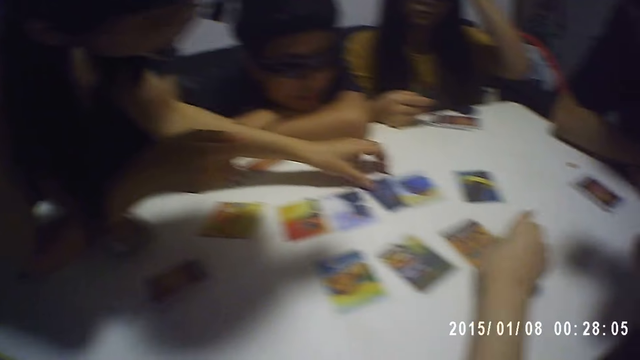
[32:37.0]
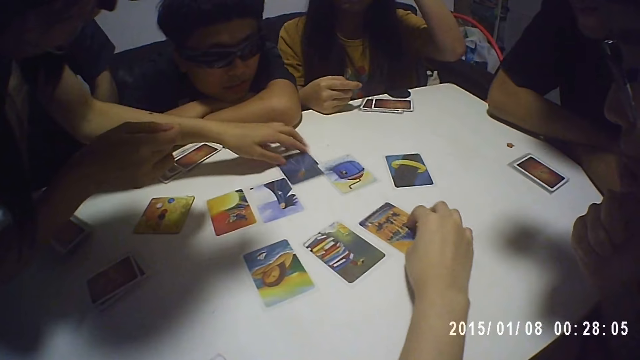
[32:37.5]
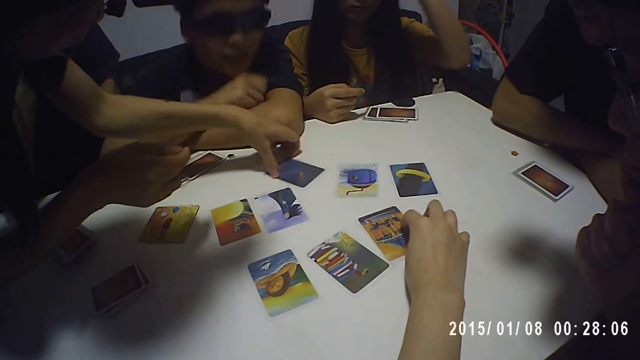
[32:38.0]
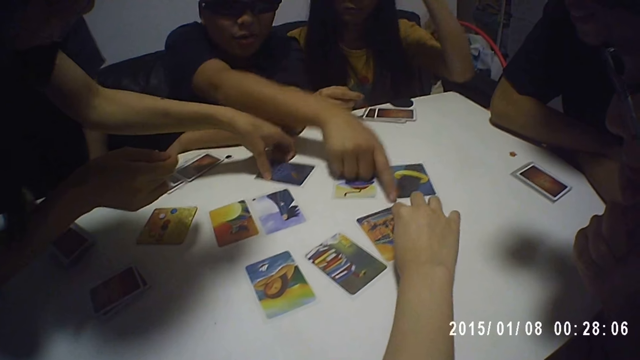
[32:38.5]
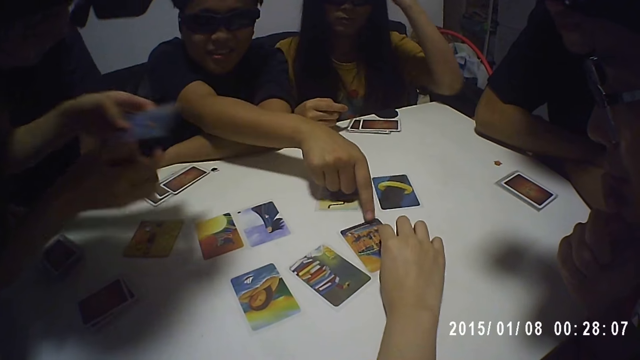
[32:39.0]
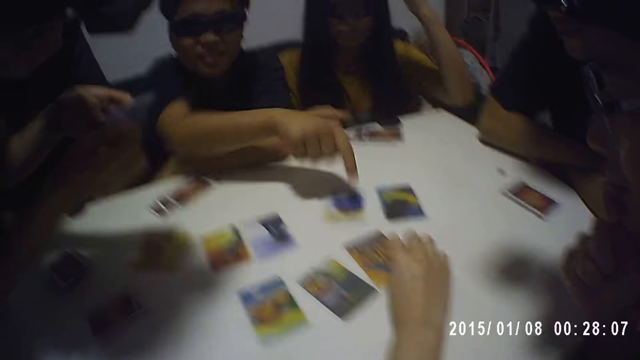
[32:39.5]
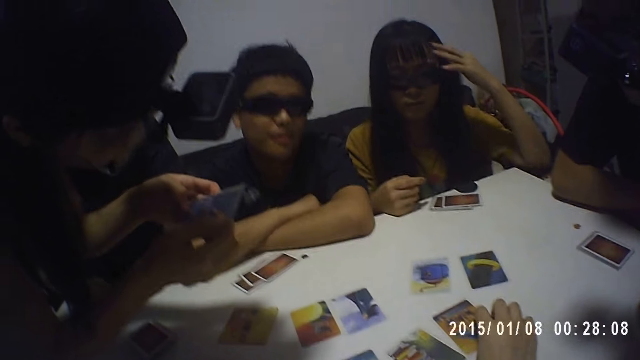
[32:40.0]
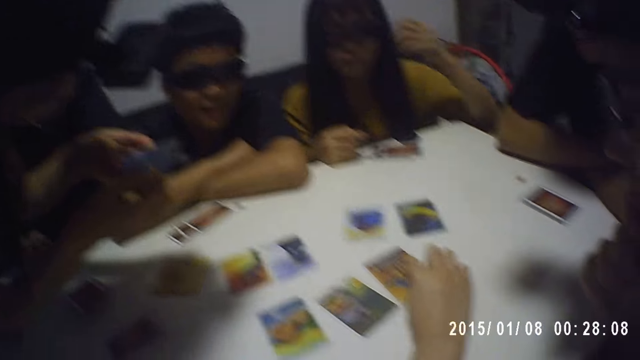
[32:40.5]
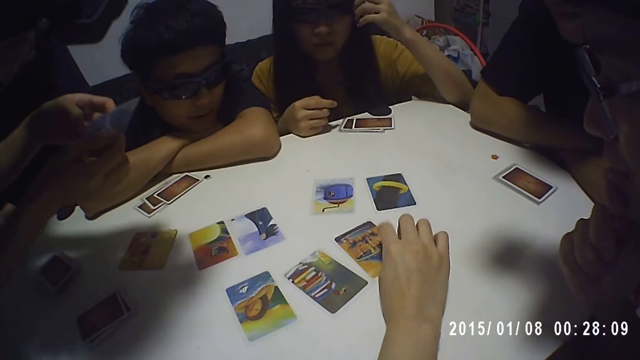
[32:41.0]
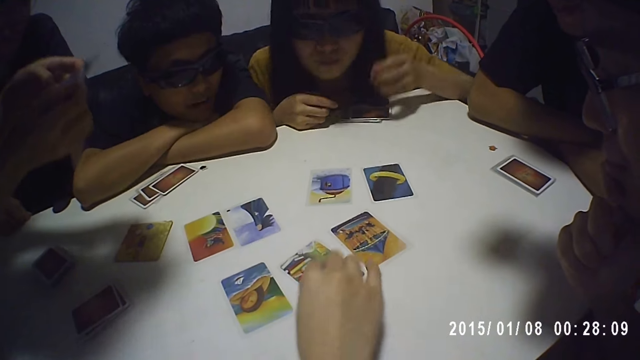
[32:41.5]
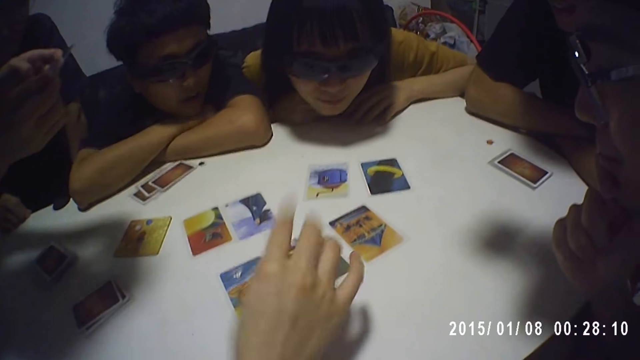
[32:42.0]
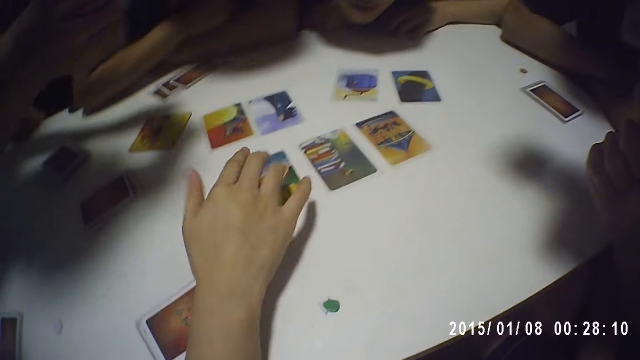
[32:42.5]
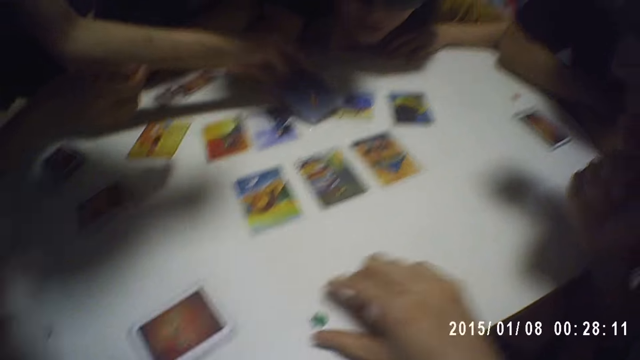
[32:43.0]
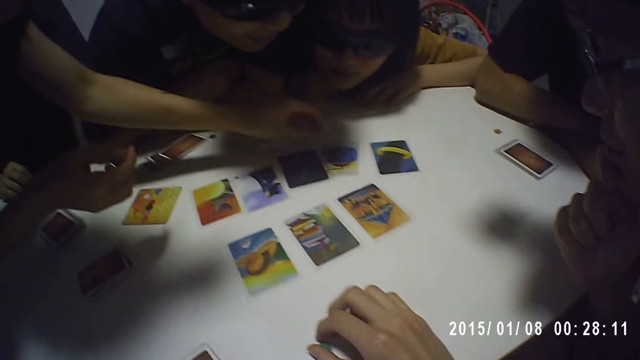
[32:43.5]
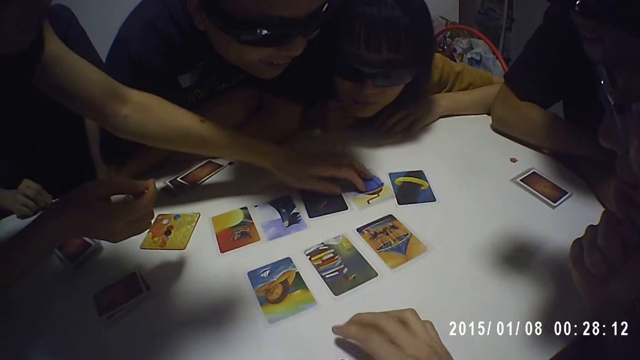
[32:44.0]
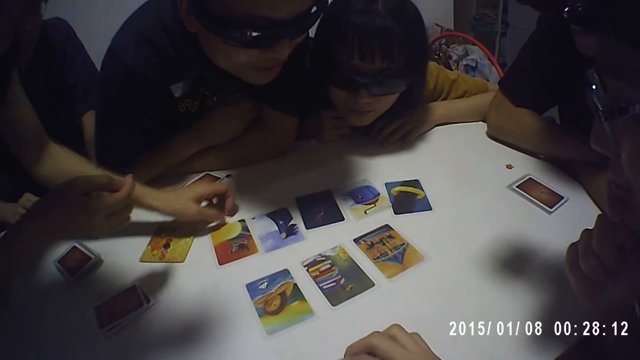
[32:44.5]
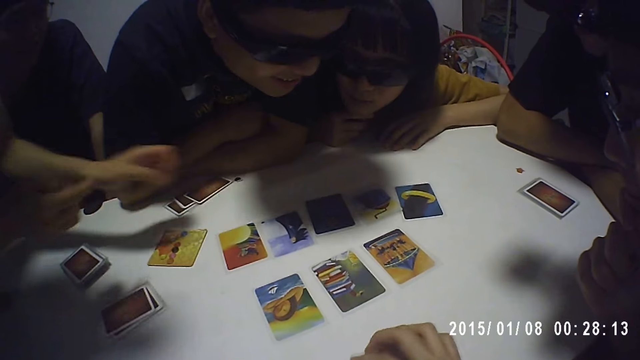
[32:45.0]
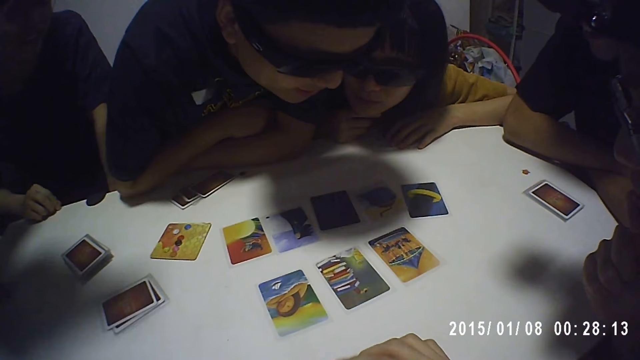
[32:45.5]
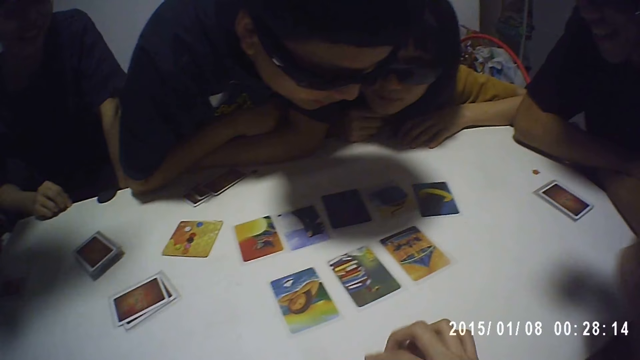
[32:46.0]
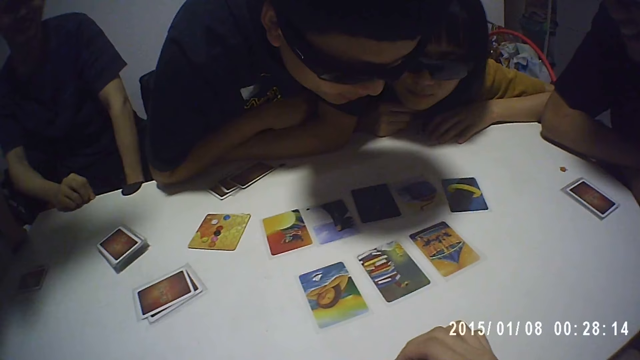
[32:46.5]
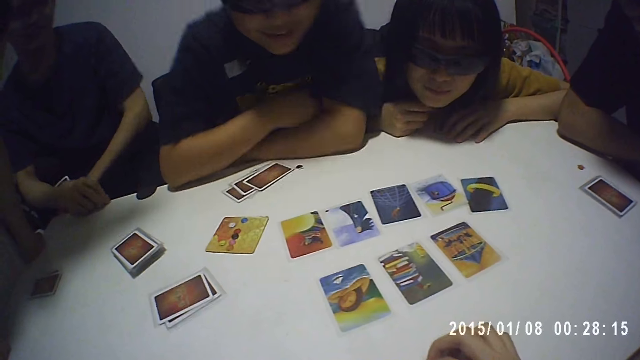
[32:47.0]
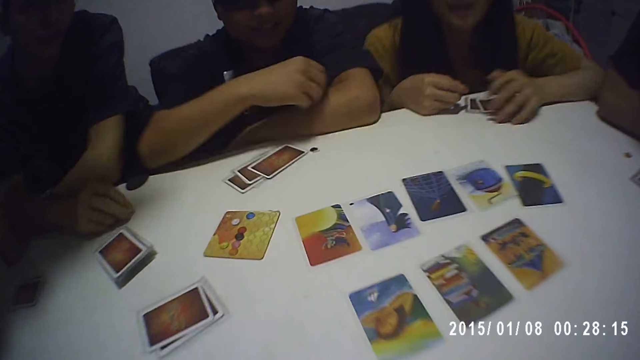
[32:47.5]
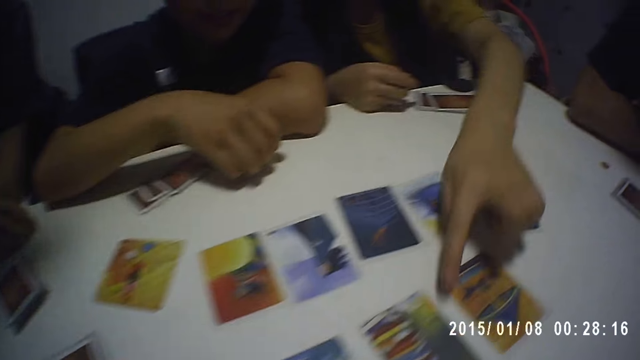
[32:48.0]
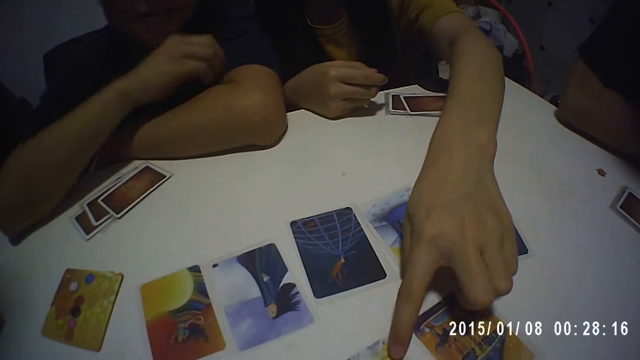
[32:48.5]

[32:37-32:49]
The camera wearer drops the card on the table. He plays a card game with a man, a woman, another woman, another man, another woman, another man and another man. He touches the cards with his right hand.

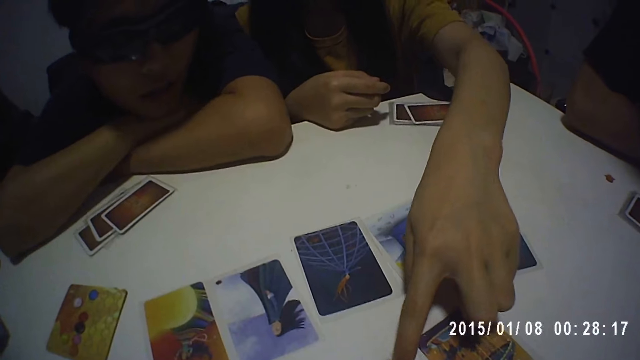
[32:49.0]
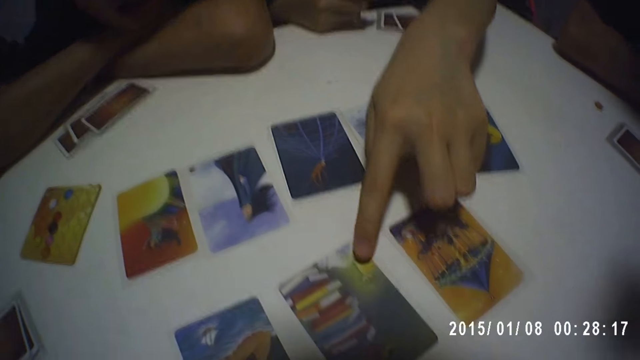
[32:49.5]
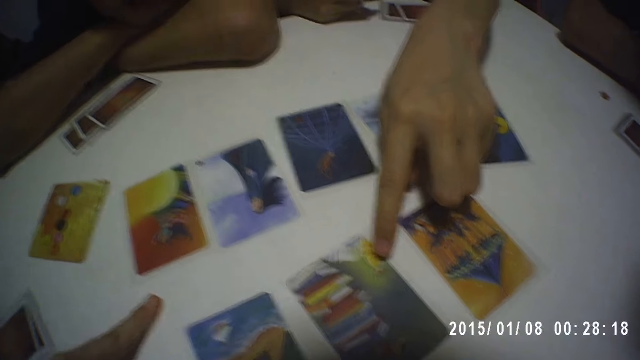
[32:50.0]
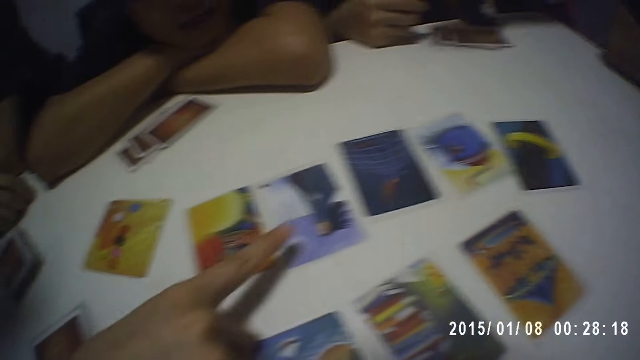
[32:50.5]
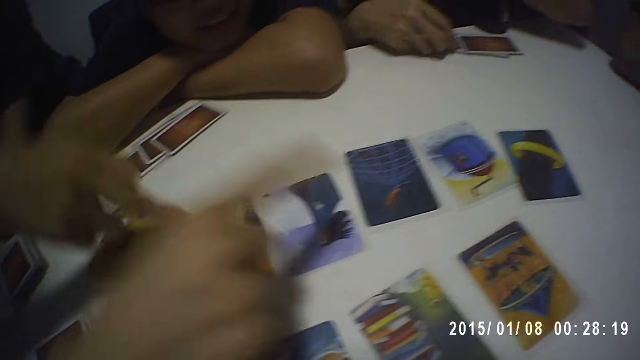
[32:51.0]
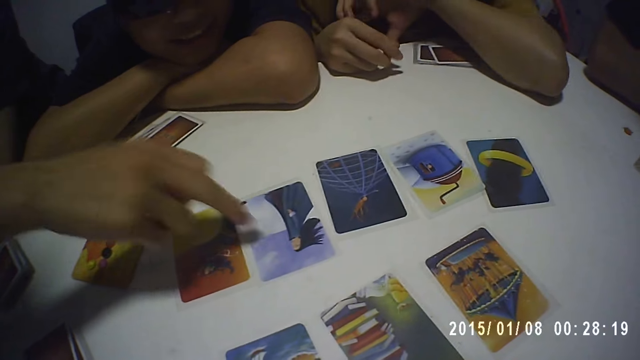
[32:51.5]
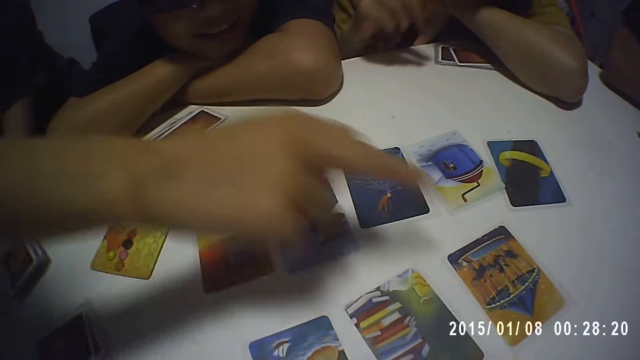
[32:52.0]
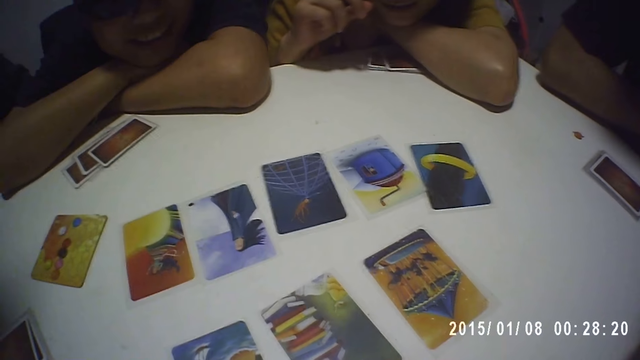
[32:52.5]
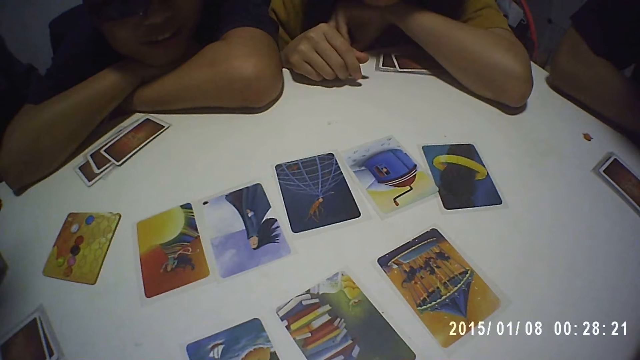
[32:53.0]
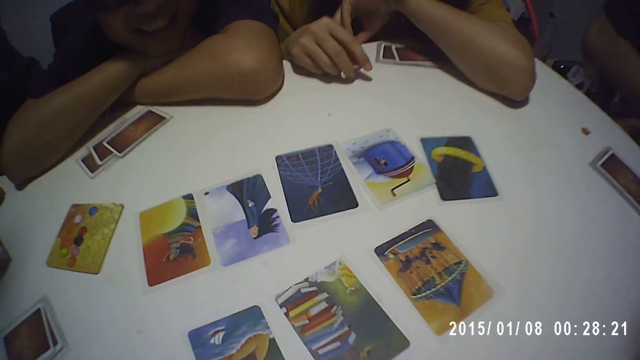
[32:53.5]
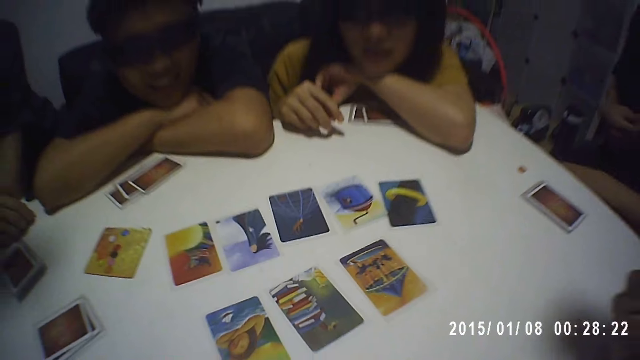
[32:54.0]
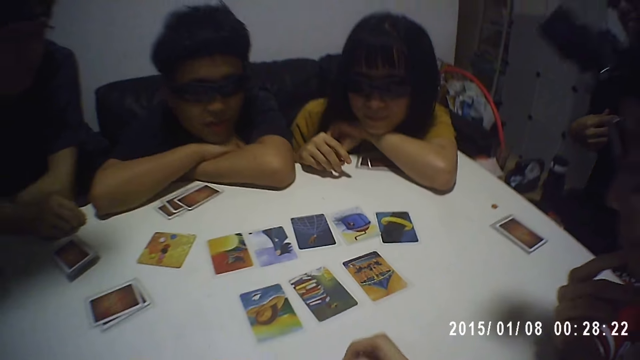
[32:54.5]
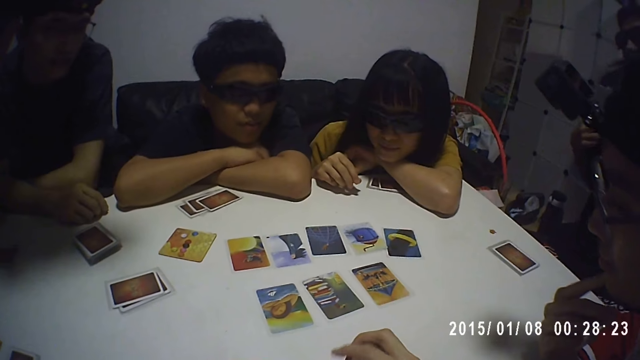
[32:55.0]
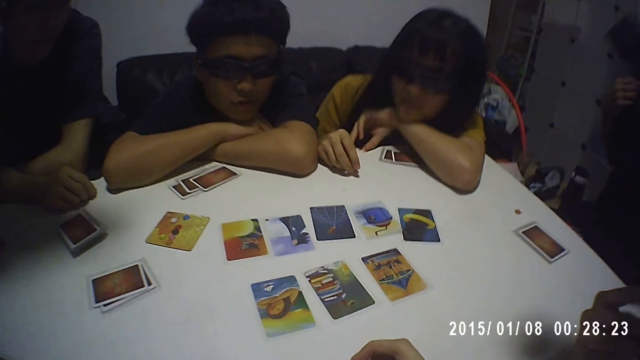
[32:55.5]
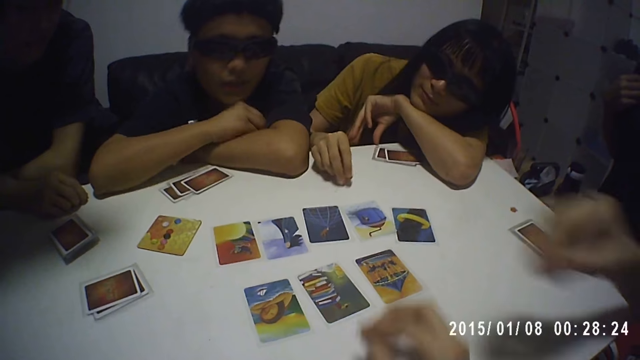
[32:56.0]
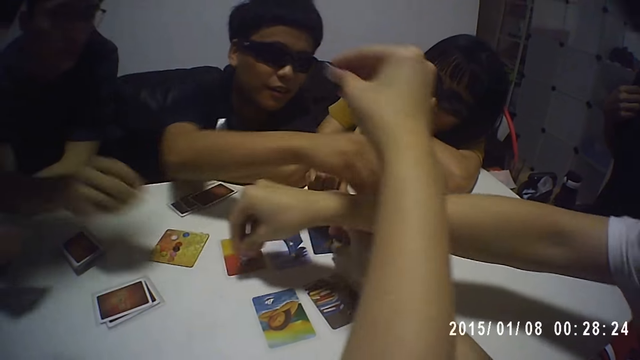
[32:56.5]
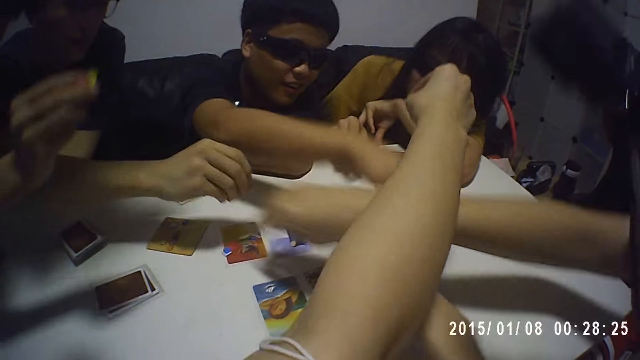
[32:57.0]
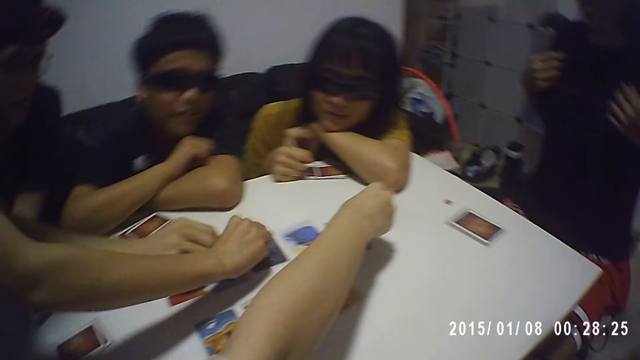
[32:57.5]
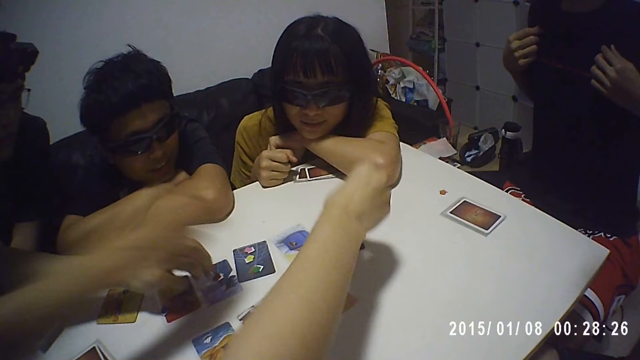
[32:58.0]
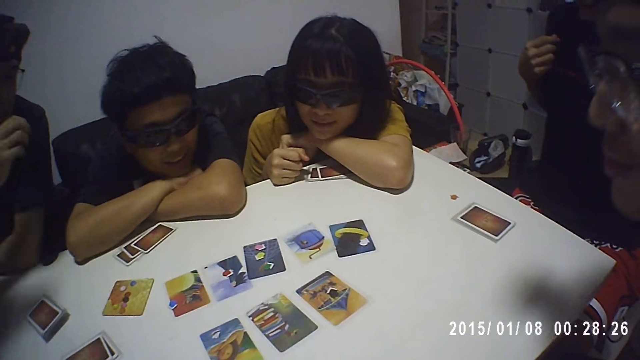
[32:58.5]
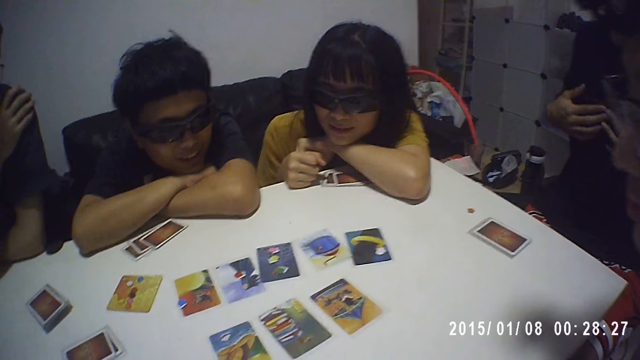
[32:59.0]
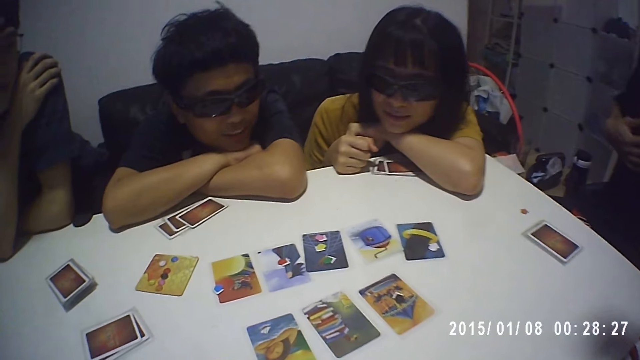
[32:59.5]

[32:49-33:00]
The camera wearer, a man, a woman, another woman, another man, another woman, another man and another man pick a die each from the table.
